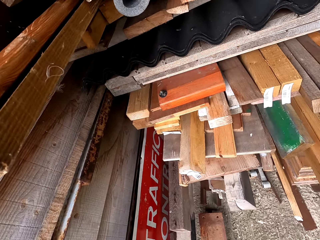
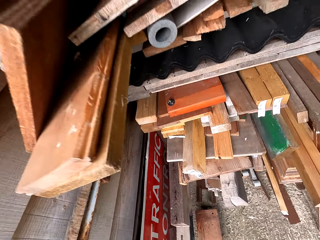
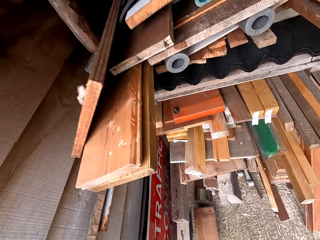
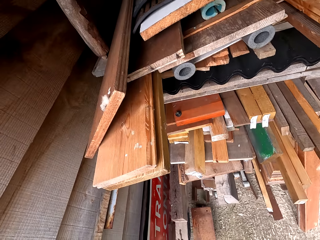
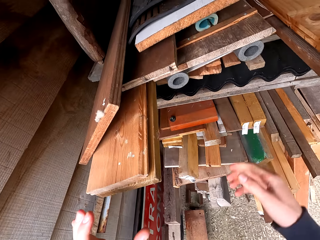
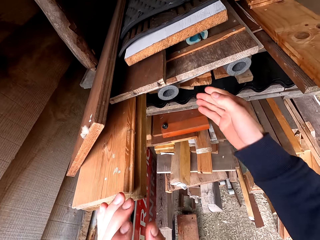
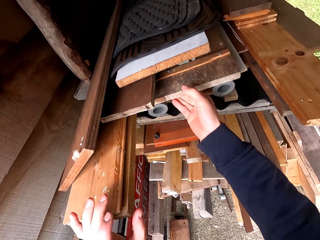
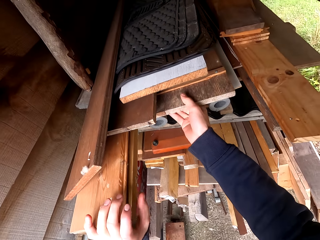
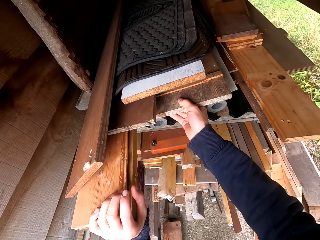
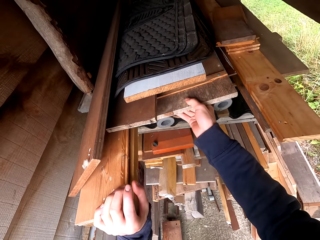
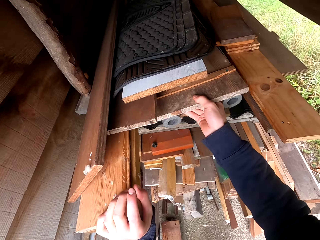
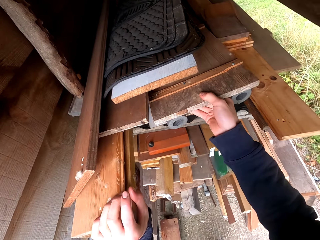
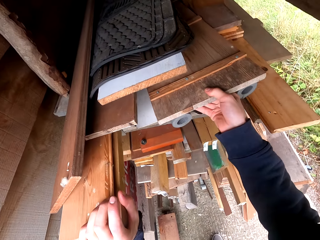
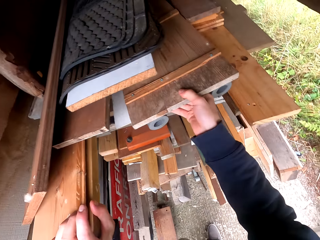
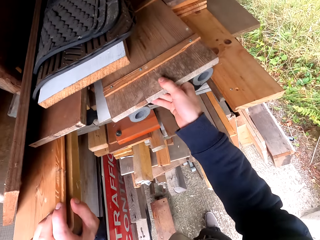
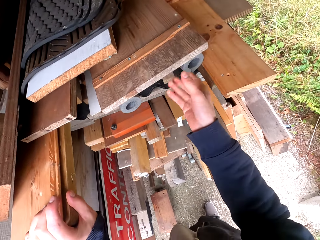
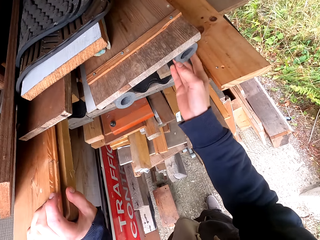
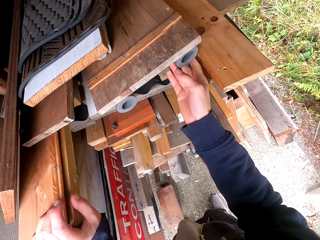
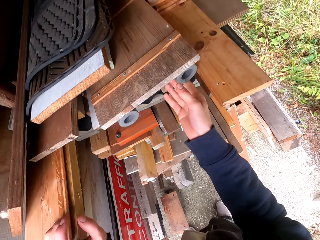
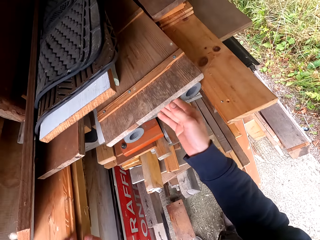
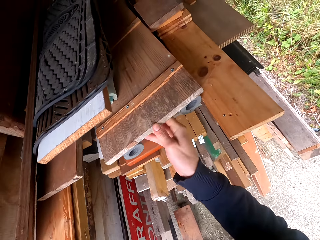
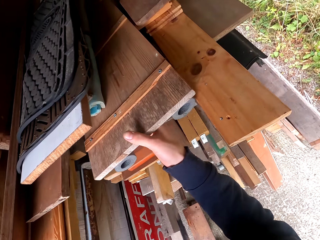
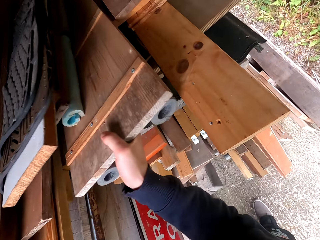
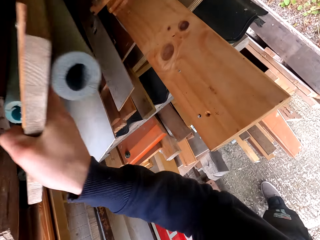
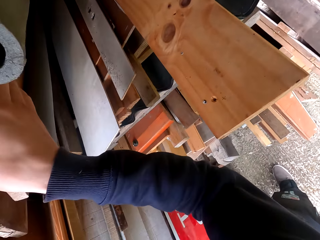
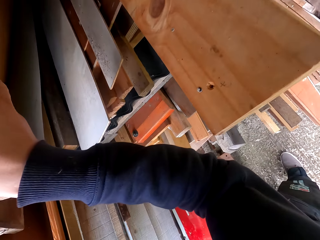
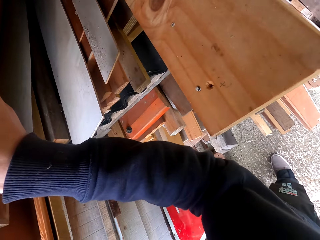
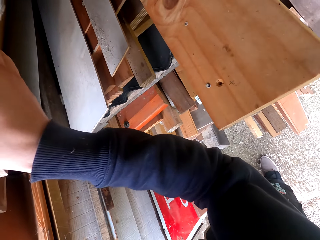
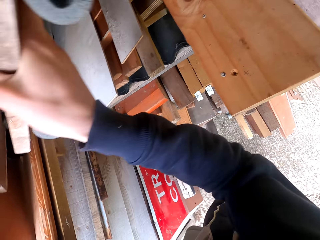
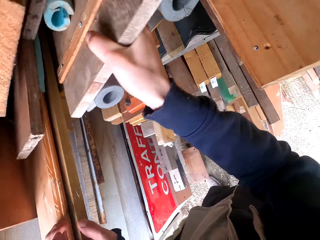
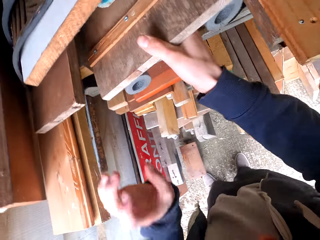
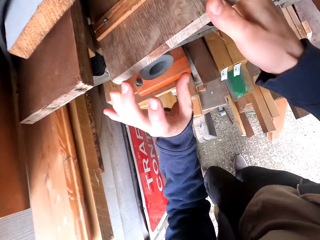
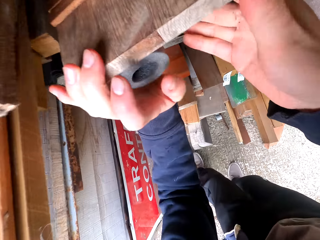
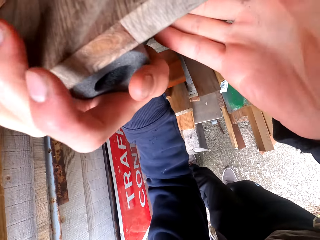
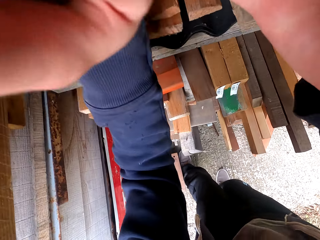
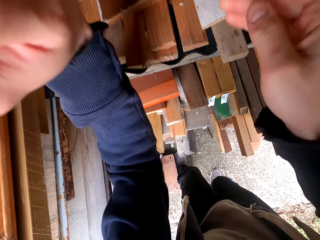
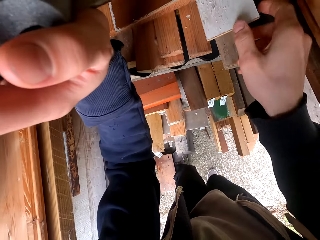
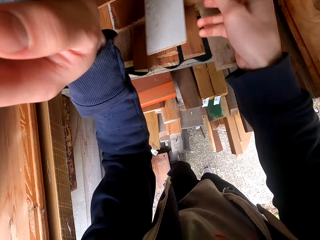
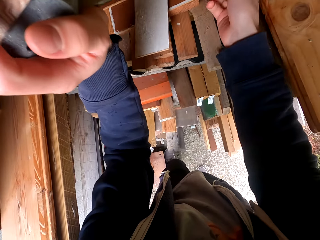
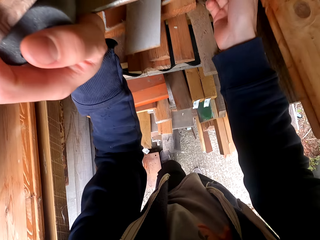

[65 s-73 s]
The camera wearer removes the timber with the right hand.

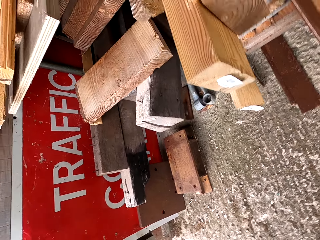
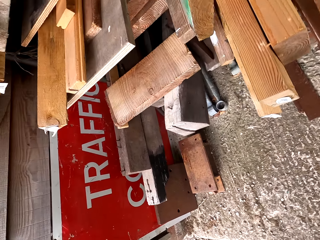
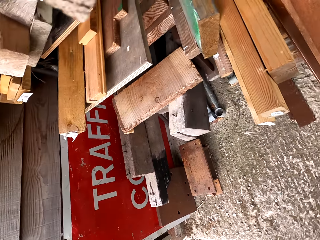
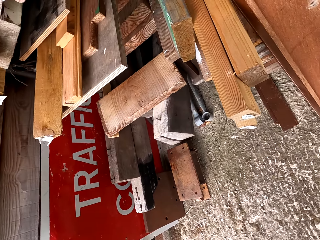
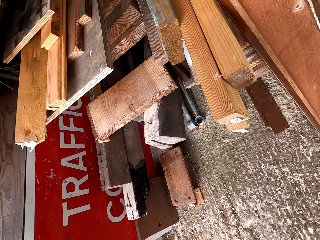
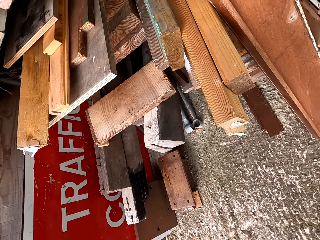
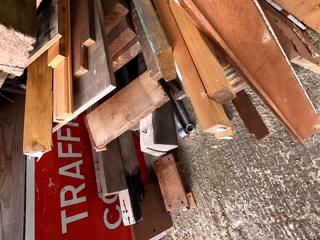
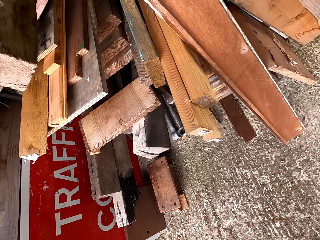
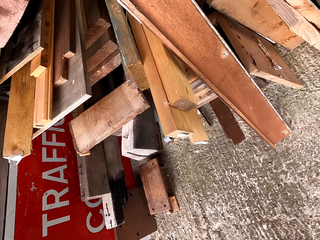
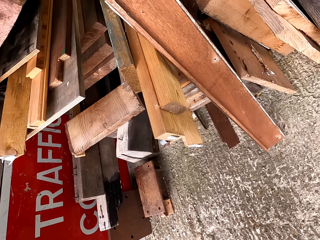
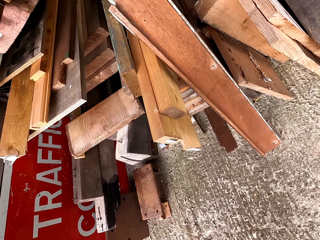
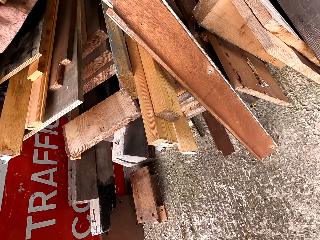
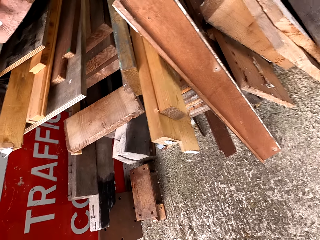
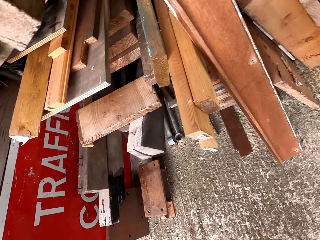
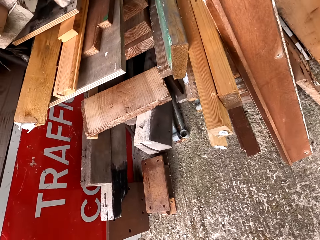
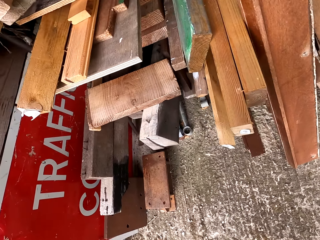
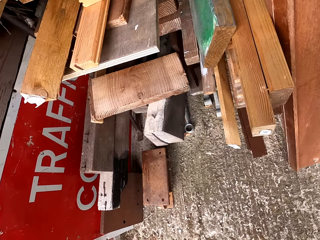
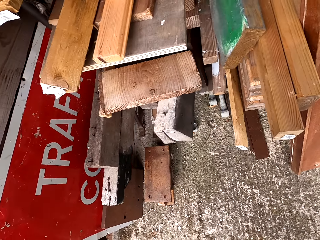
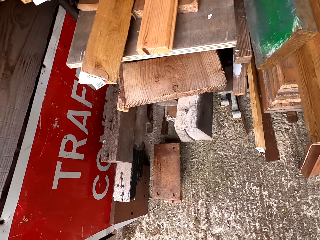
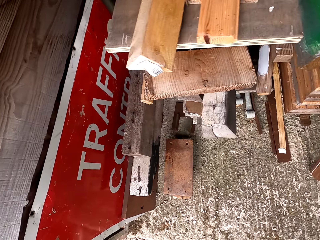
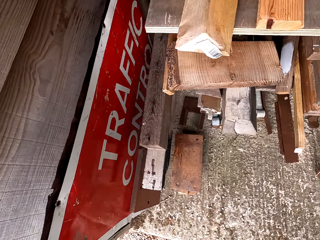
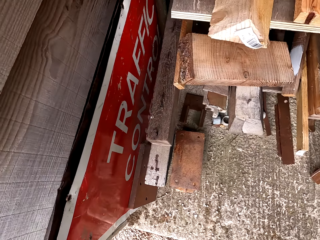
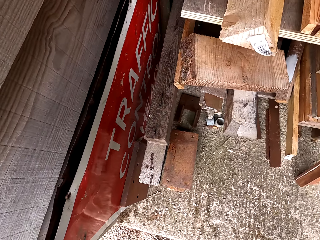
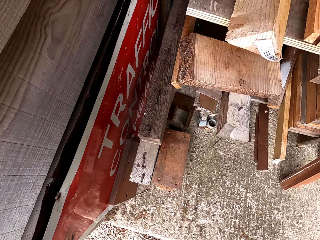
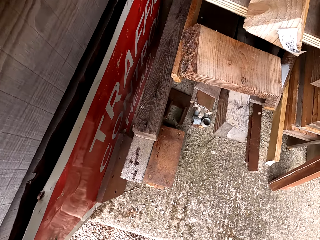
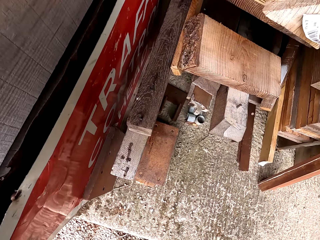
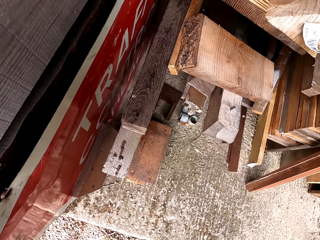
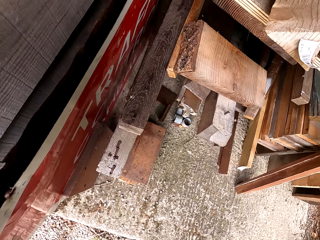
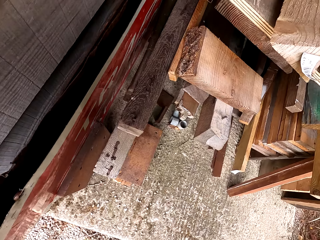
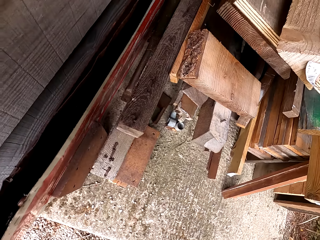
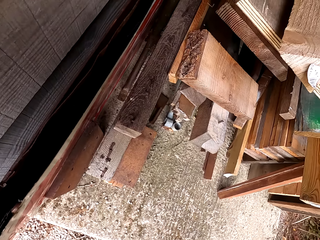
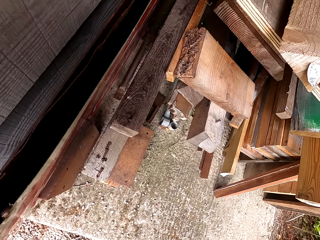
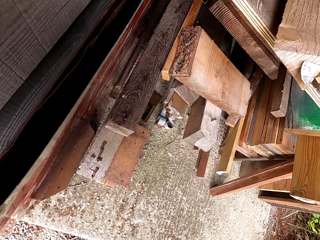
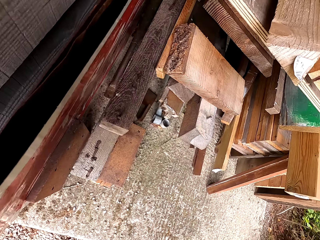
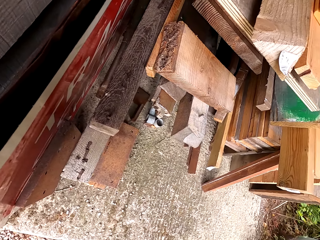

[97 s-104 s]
The camera wearer looks at the timber.

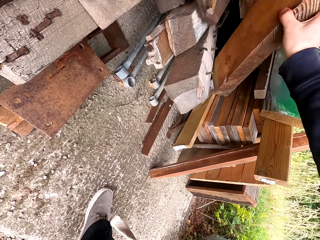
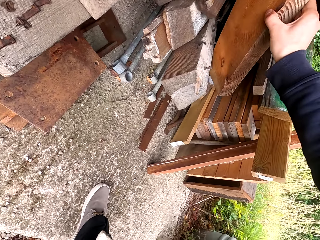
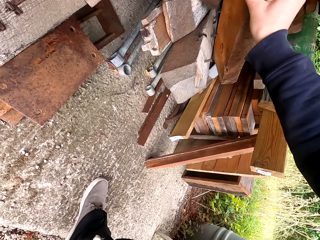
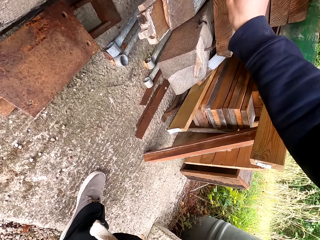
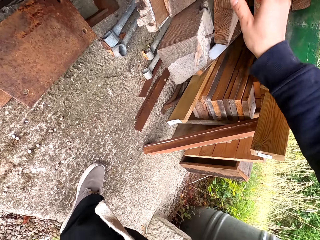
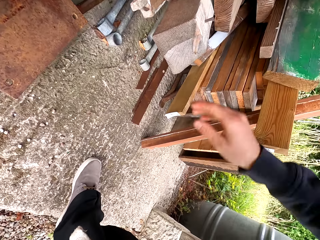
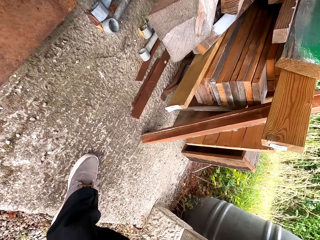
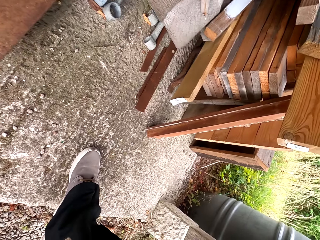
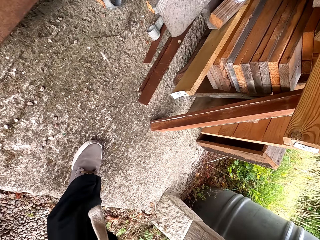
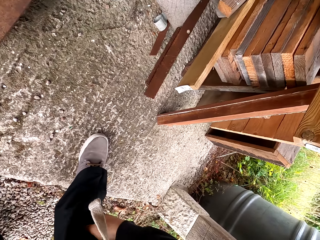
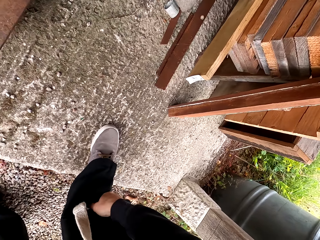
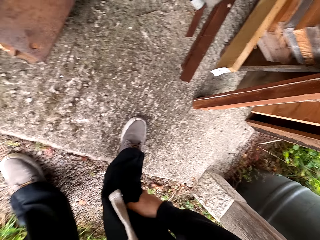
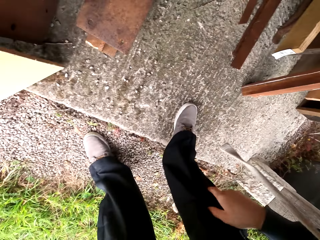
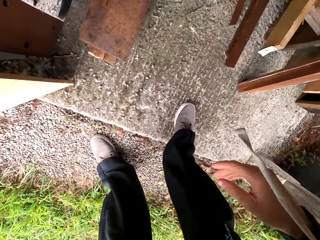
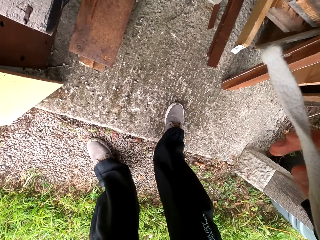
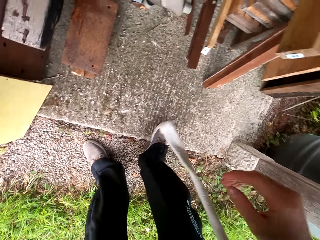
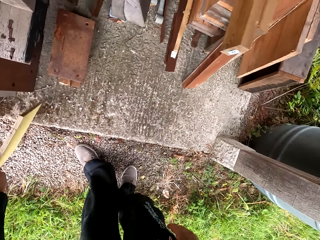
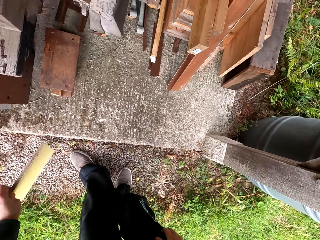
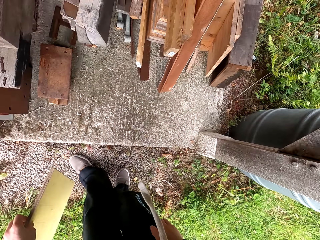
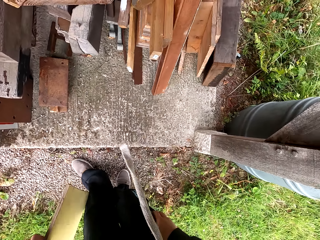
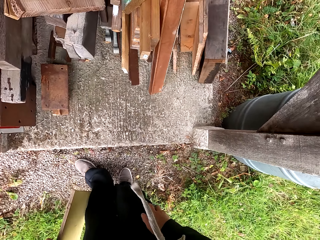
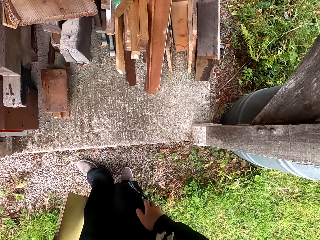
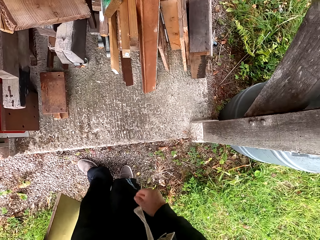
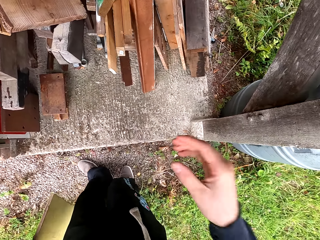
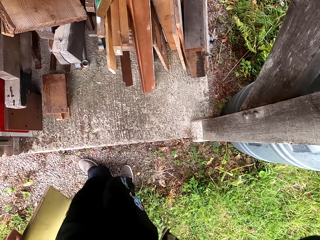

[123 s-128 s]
The camera wearer touches a piece of wood. They grab the timber with the right hand, touch the leg with the right hand, and pick the wood from the floor.
